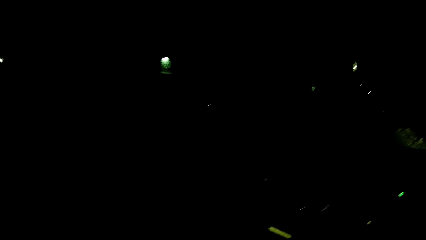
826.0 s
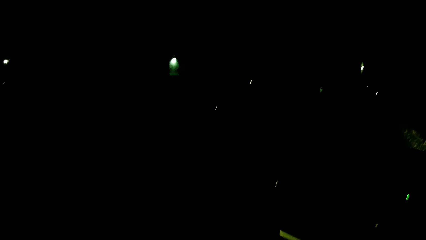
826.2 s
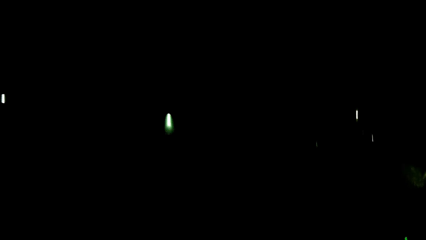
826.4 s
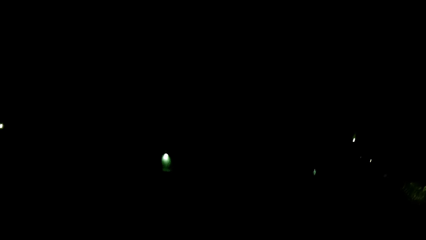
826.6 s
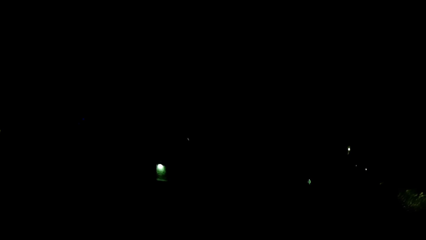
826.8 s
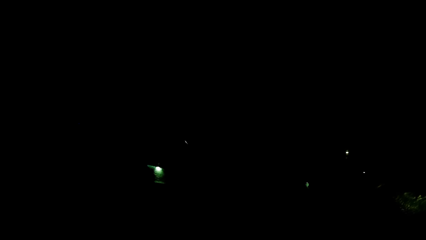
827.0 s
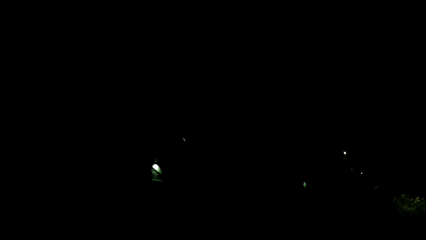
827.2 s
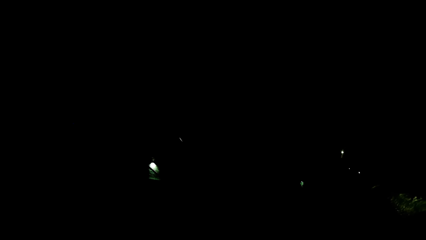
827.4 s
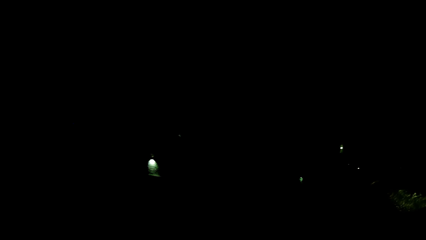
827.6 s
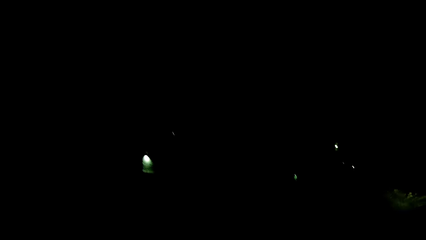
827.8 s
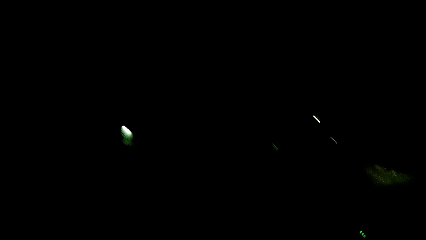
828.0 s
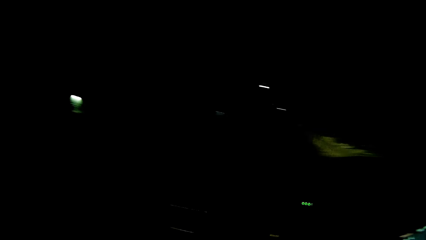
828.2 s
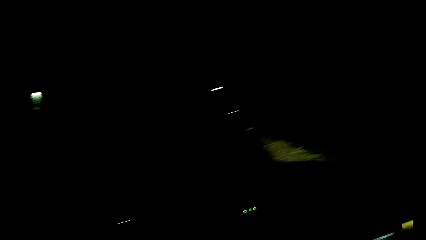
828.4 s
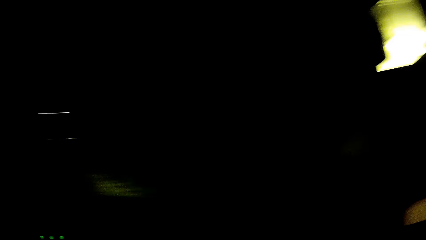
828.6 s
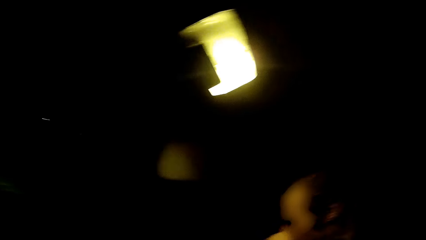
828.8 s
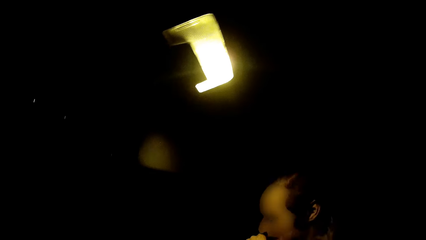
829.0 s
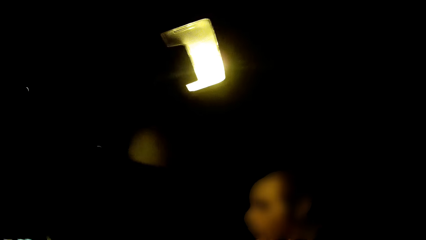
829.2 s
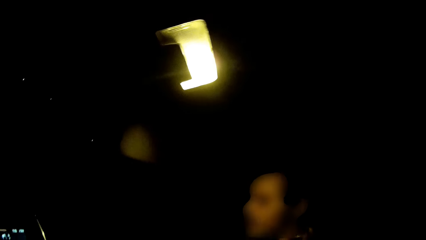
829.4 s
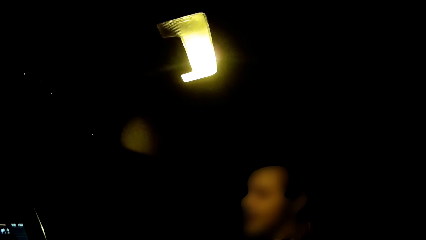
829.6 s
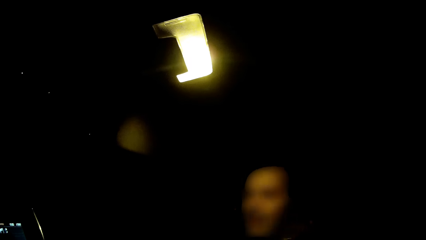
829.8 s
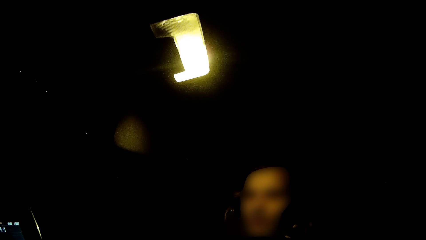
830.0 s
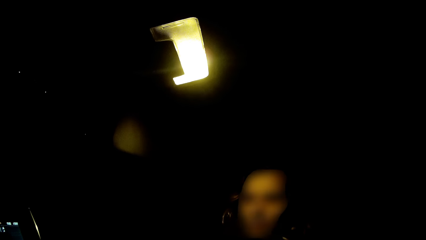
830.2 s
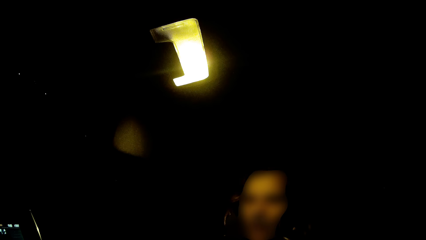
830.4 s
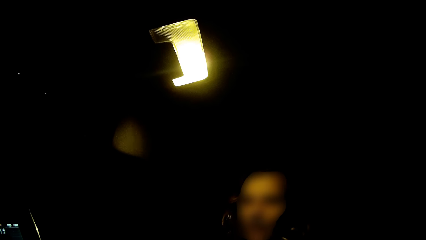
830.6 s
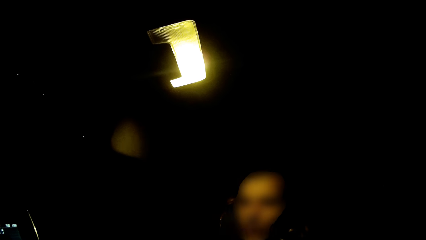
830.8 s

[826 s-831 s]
The camera wearer looks around.
